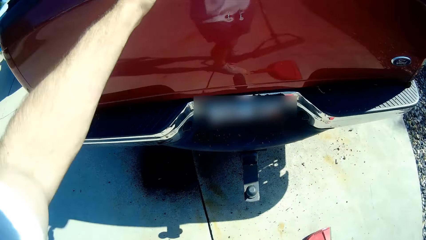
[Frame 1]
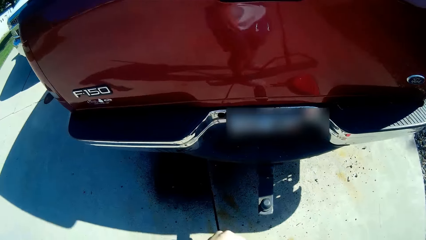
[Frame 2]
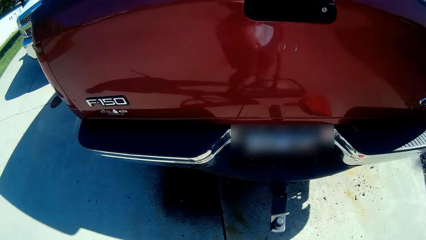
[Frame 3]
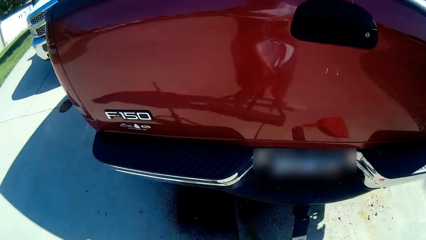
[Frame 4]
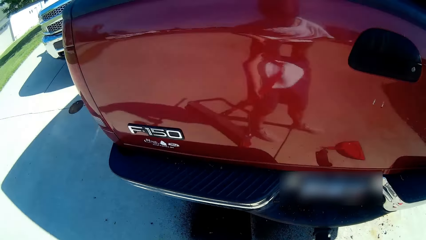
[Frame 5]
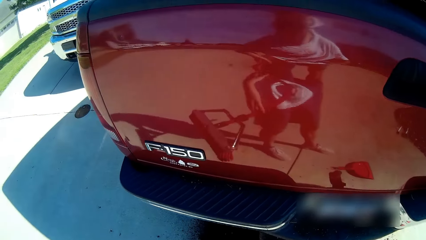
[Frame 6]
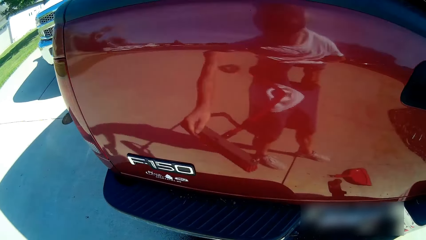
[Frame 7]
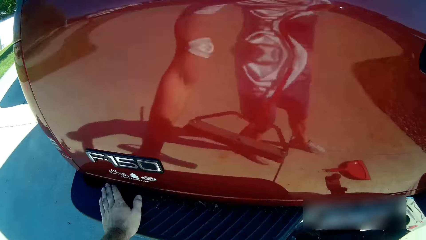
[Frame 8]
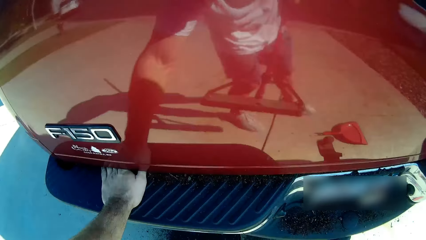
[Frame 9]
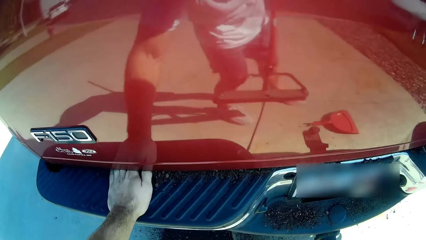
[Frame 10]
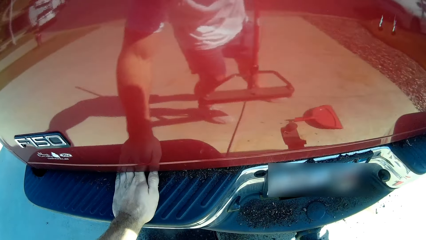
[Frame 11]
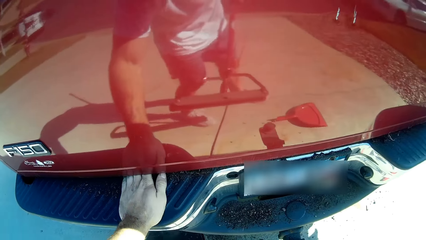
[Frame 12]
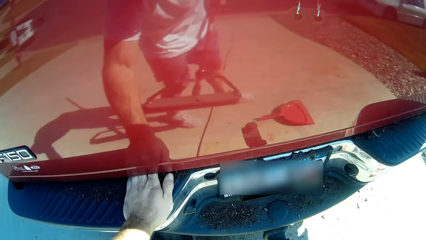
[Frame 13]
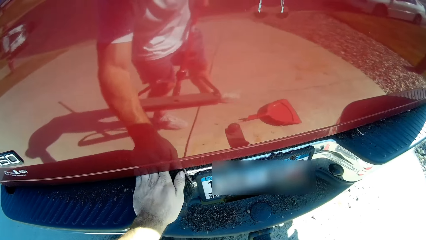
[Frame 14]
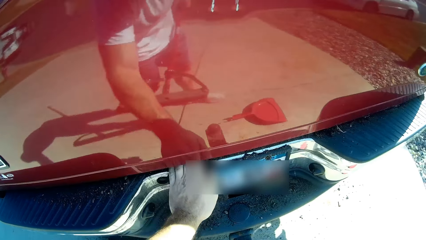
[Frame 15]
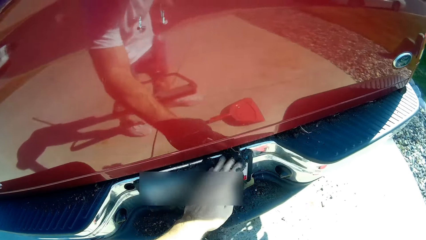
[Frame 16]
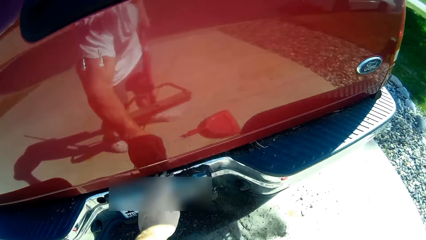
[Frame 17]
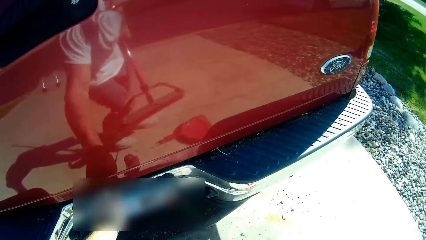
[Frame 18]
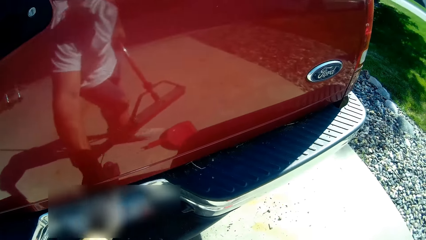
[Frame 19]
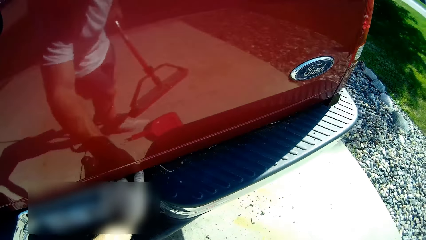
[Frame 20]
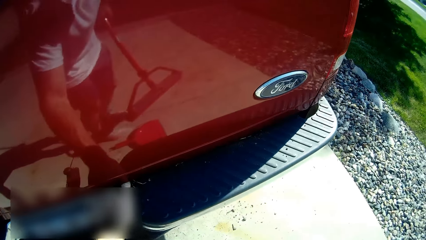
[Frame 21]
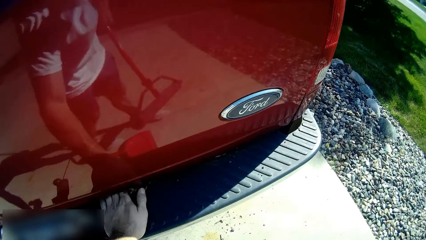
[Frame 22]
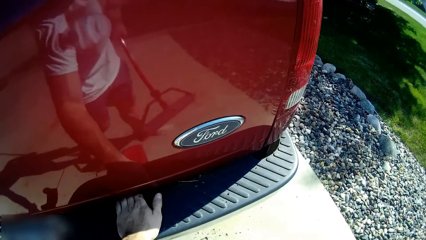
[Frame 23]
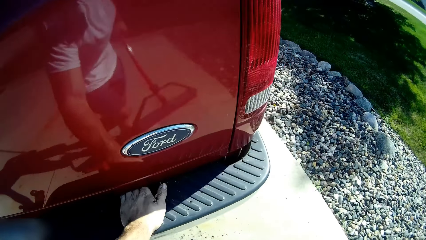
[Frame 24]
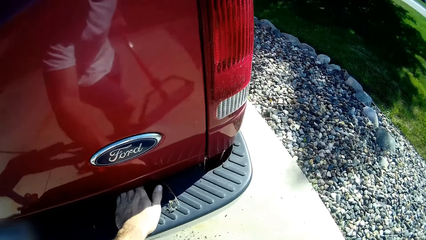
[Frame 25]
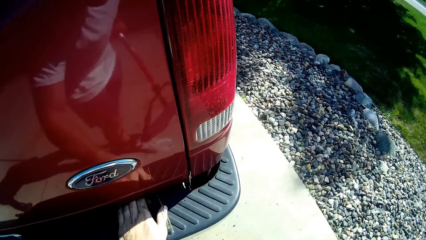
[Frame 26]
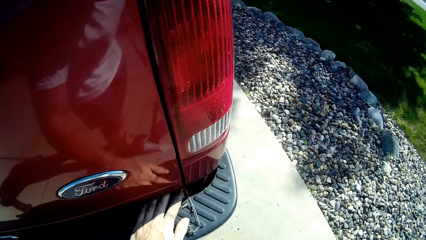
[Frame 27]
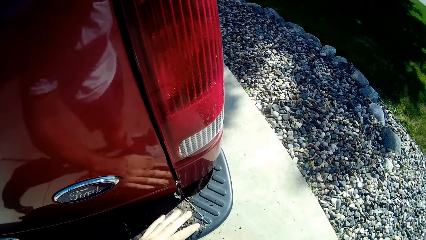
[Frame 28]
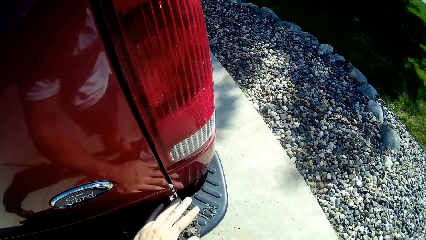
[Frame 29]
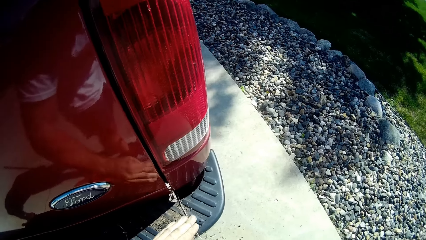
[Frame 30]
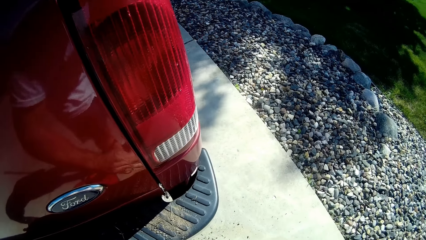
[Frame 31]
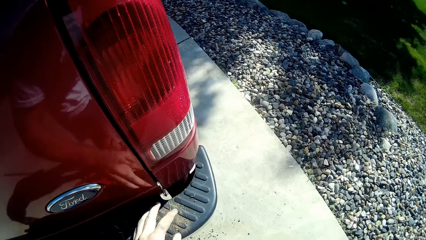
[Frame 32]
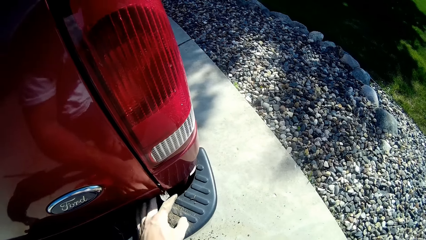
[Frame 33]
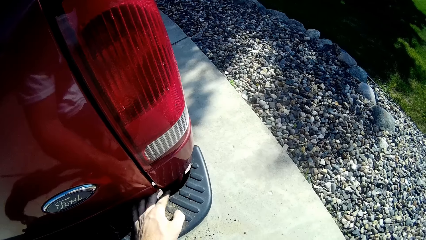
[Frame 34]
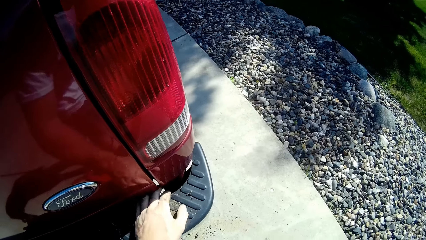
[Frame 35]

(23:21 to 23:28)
The camera wearer moves his hand towards him. He moves his hand forwards, places his hand on the bumper. He cleans off dirt from on the bumper of the pickup truck with his left hand.

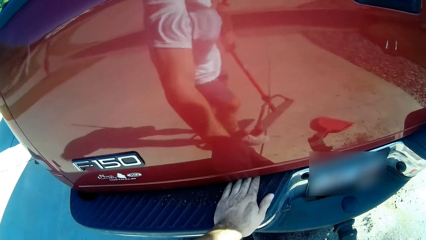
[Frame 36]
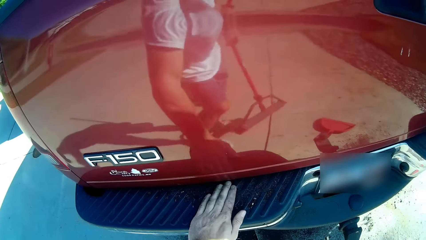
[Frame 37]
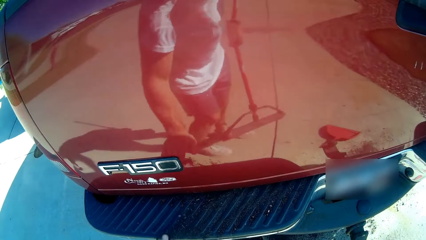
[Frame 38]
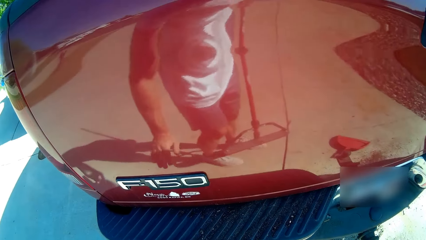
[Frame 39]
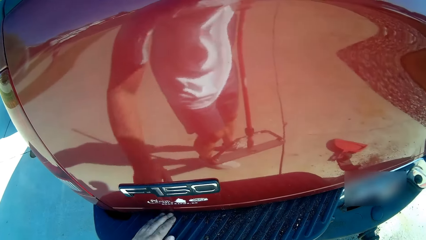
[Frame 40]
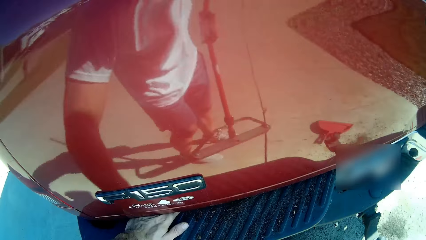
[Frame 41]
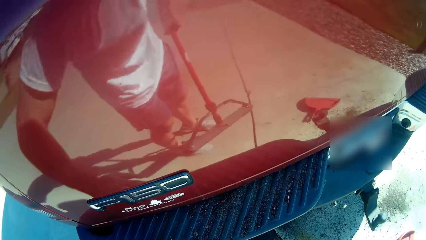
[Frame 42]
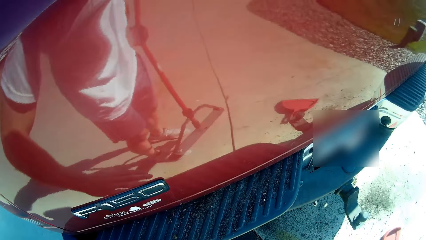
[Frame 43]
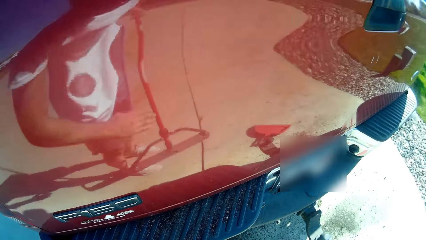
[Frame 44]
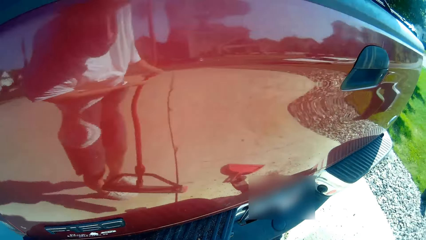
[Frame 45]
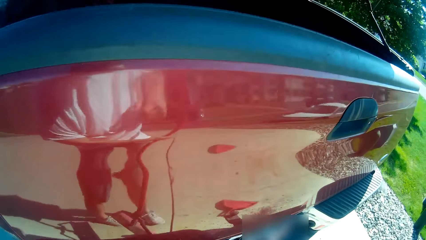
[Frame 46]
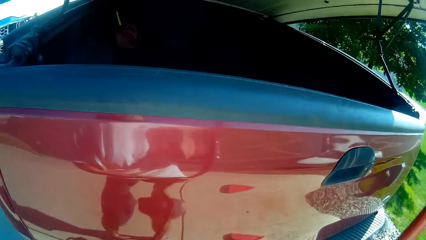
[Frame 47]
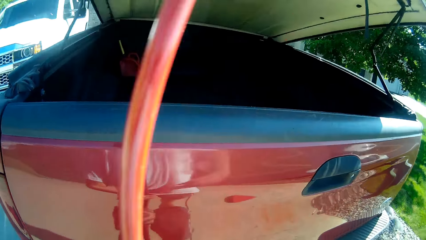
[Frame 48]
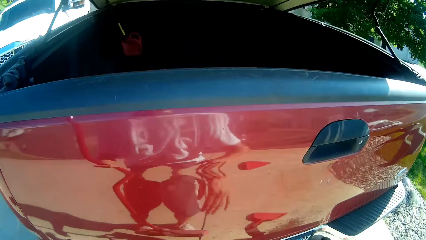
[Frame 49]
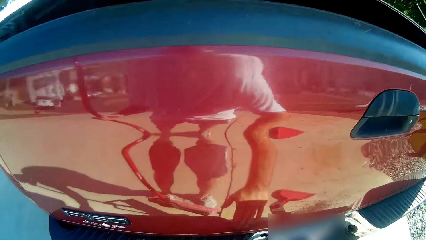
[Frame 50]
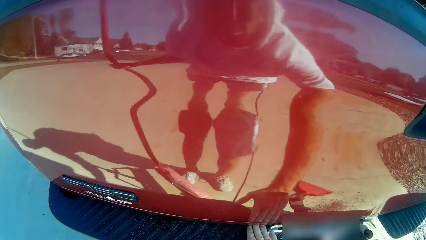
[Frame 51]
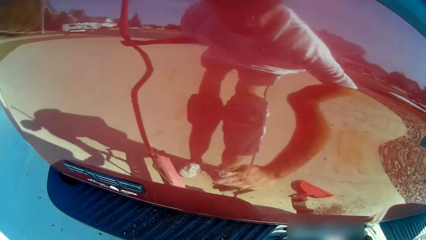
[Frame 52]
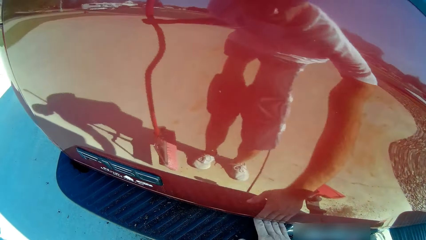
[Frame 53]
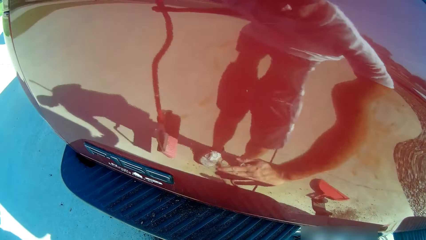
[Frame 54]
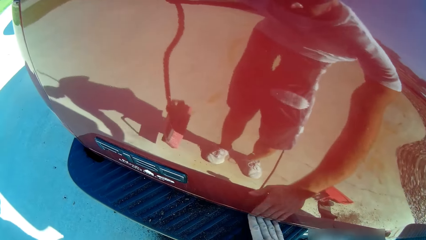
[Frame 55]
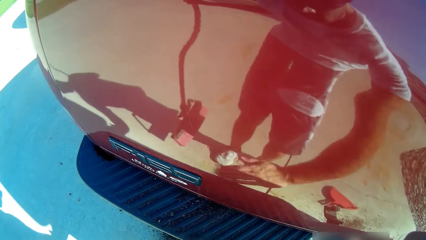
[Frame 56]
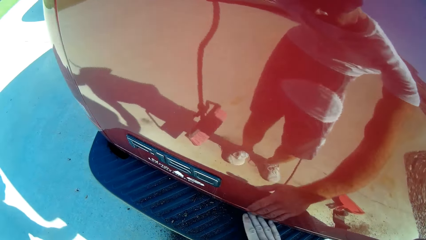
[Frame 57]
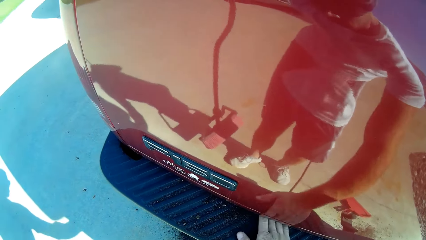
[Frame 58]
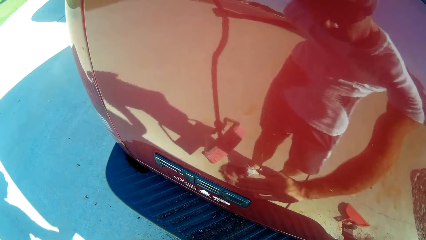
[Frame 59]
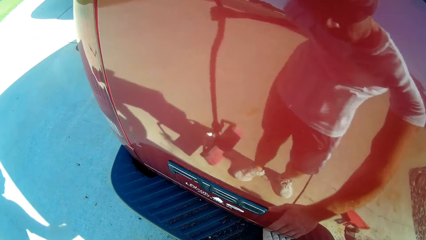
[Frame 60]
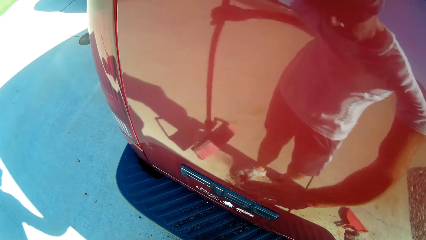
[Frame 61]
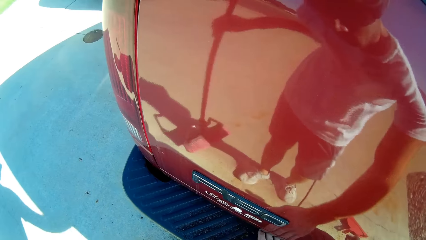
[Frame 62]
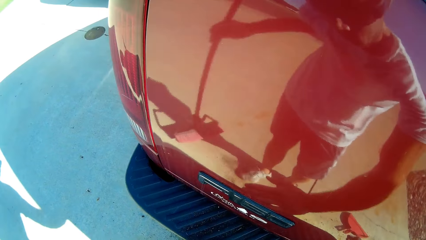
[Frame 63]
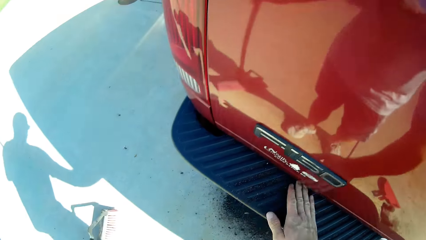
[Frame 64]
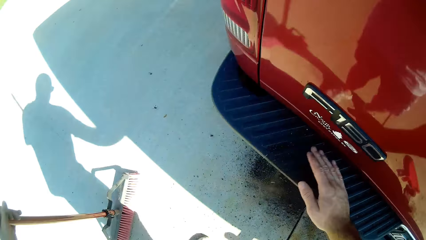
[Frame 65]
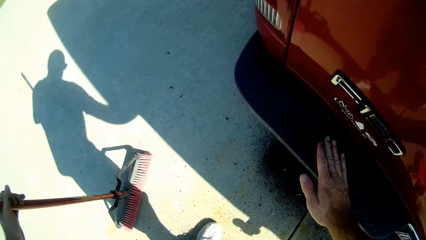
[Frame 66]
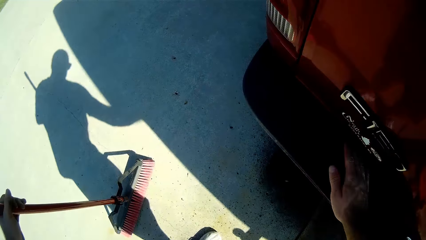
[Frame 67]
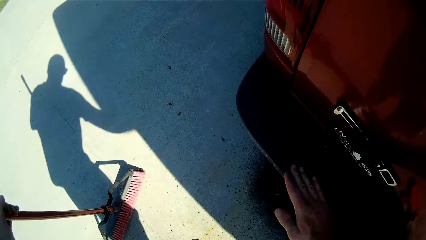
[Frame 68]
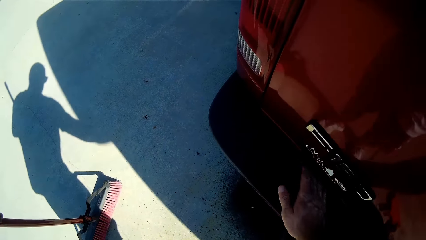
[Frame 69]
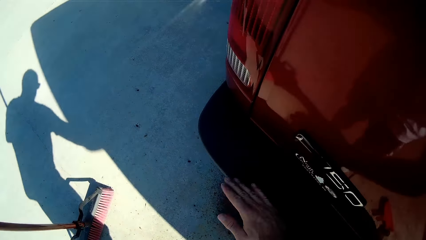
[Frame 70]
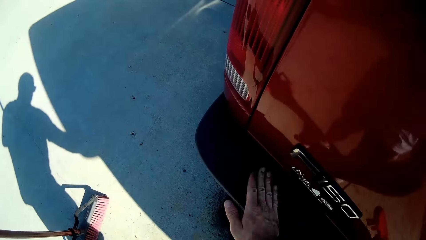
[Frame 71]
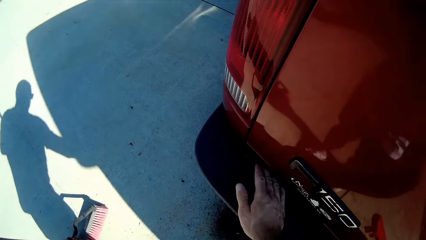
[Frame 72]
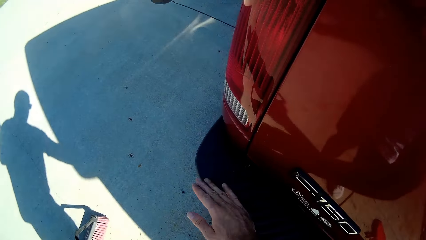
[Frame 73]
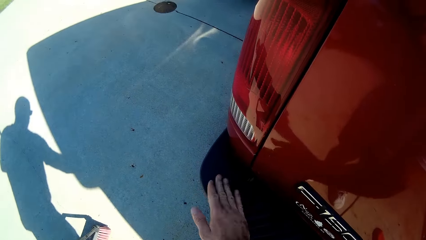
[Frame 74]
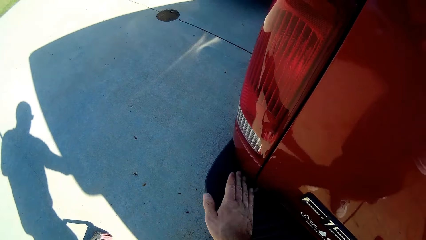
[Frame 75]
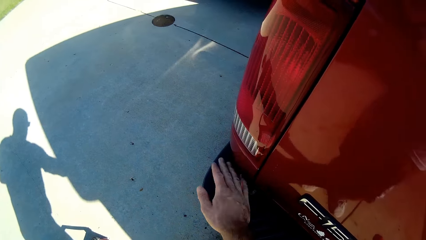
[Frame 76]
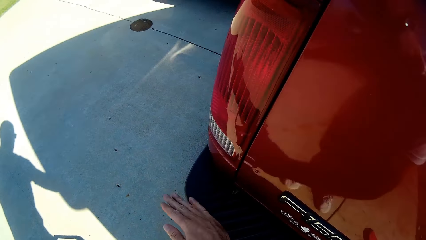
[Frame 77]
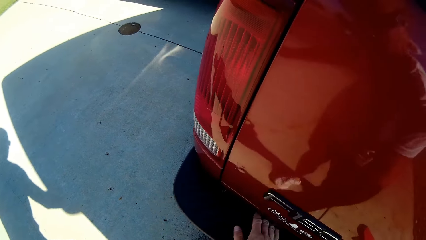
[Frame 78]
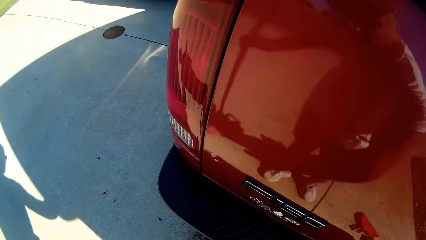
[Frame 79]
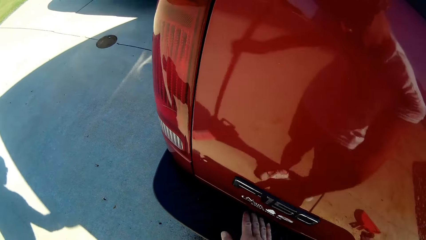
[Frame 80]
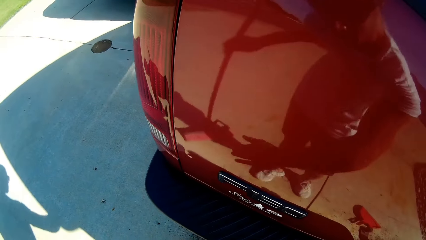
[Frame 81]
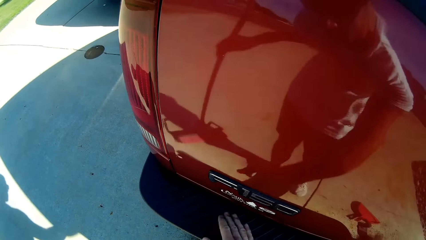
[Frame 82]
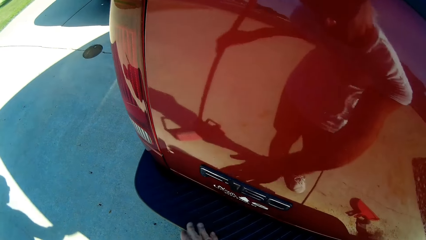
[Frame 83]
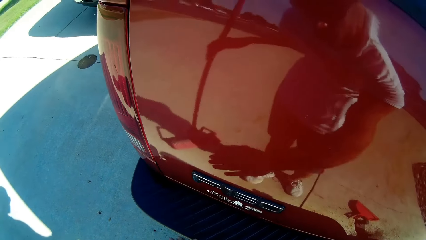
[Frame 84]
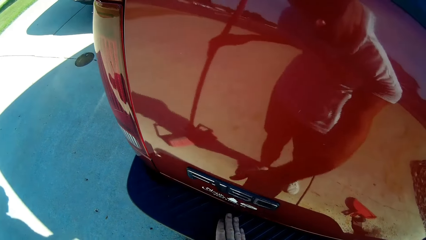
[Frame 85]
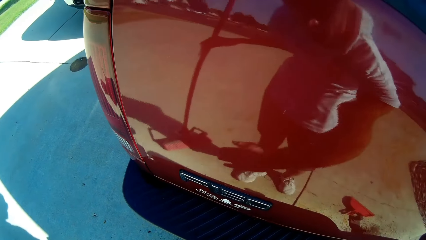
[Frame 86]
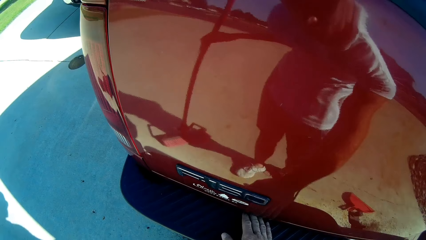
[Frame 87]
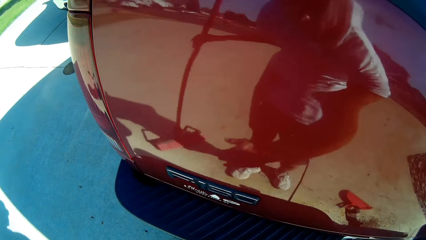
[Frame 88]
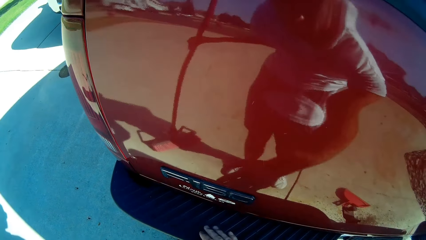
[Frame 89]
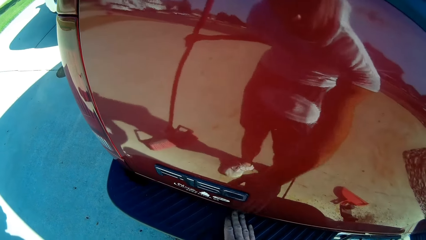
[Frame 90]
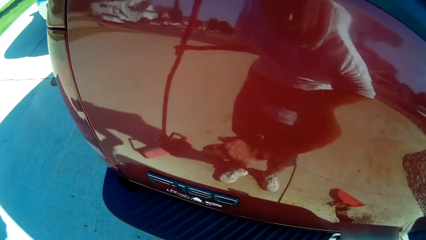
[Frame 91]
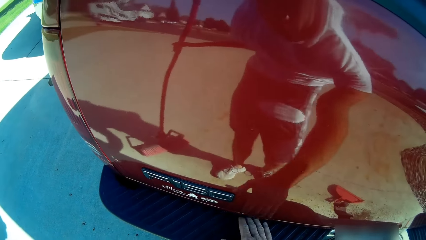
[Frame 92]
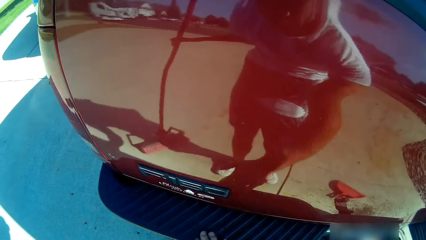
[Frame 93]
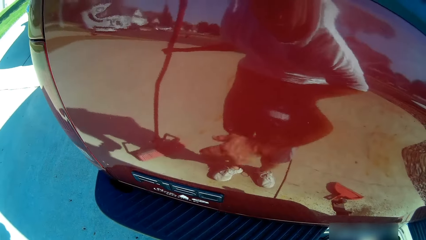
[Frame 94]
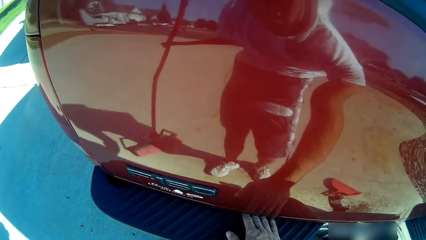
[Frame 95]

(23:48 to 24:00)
The camera wearer moves his hand towards the broom. He places the broom on his other hand. He moves his hand forward. He cleans off dirt from on the bumper of the pickup truck with his right hand.
